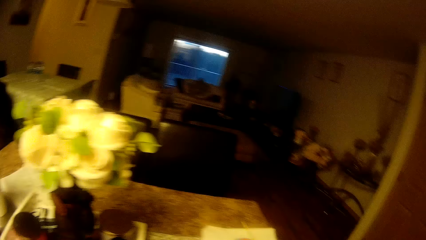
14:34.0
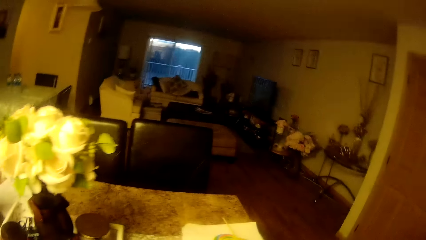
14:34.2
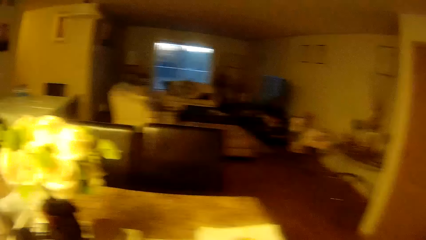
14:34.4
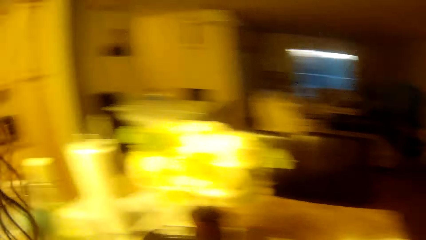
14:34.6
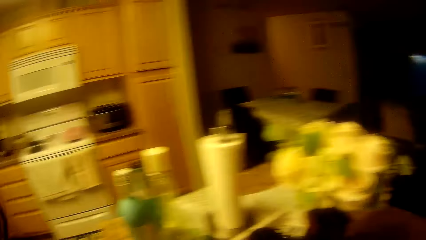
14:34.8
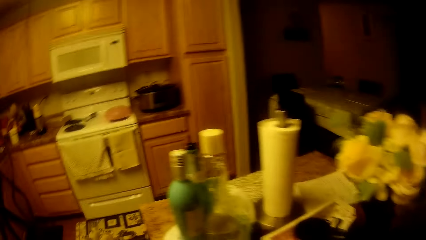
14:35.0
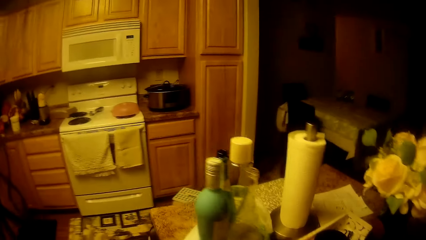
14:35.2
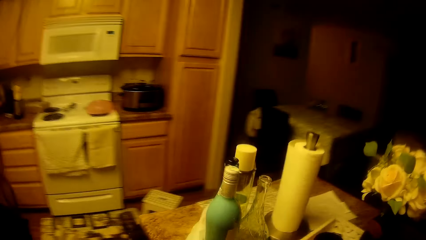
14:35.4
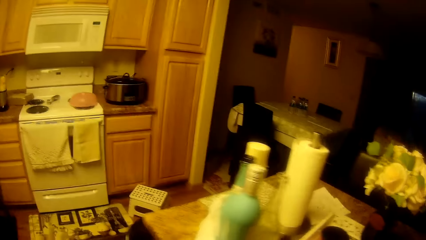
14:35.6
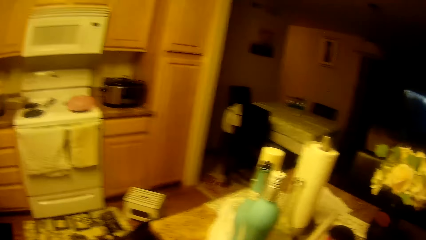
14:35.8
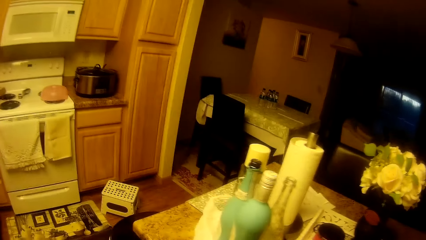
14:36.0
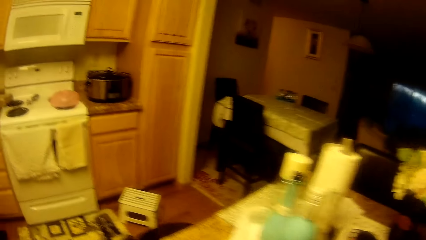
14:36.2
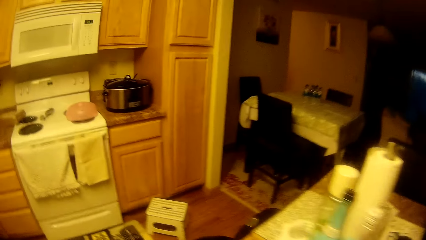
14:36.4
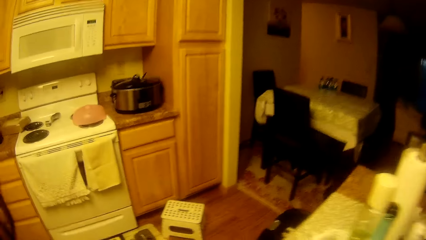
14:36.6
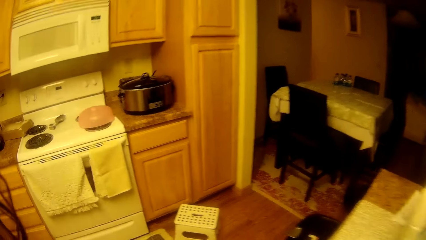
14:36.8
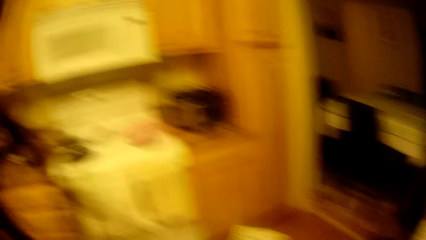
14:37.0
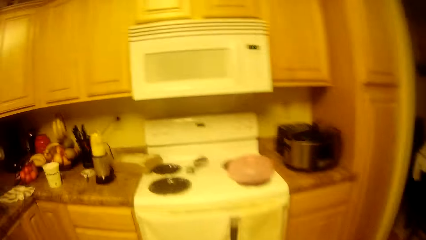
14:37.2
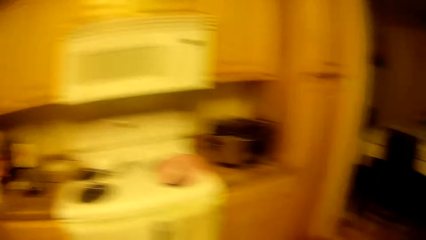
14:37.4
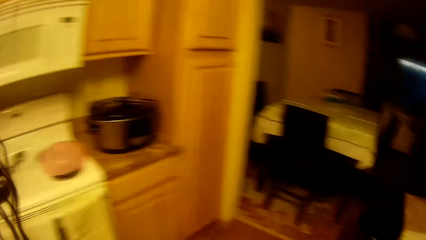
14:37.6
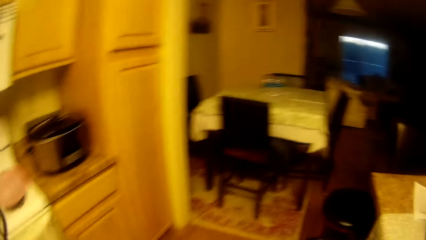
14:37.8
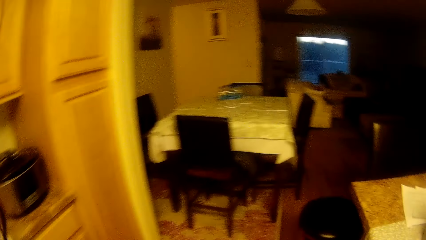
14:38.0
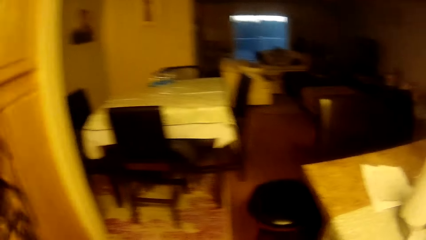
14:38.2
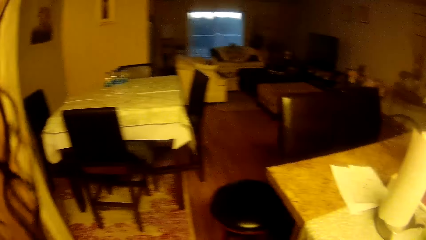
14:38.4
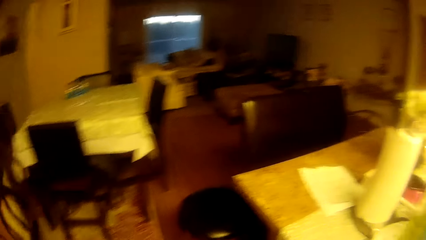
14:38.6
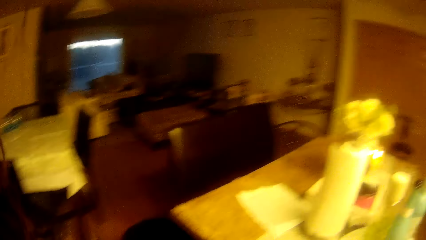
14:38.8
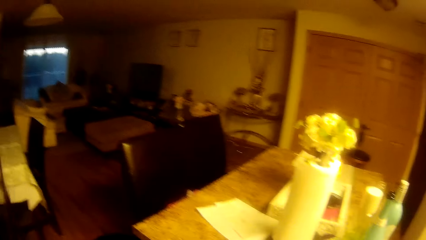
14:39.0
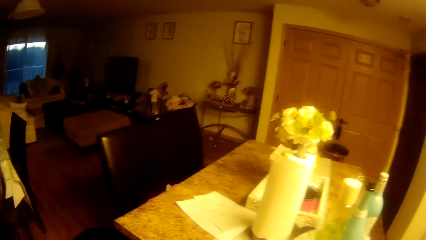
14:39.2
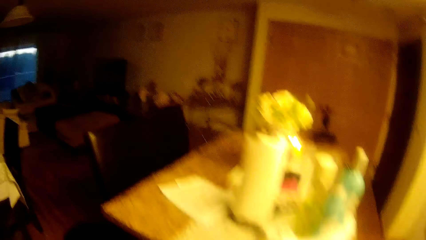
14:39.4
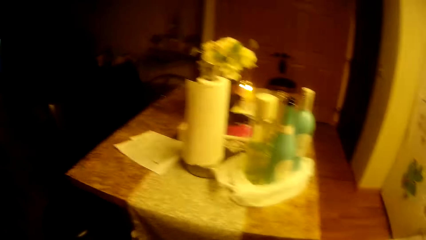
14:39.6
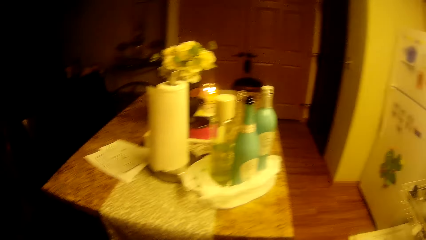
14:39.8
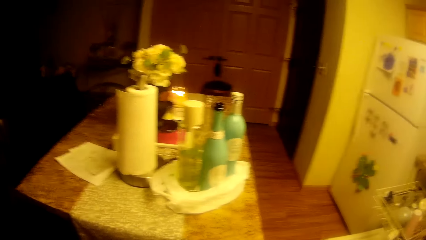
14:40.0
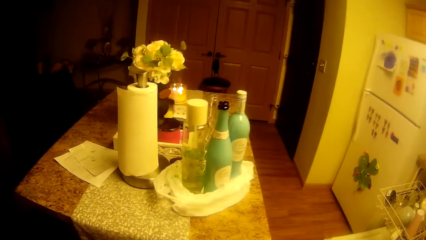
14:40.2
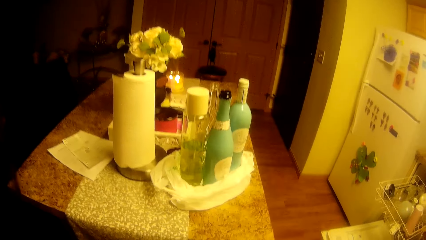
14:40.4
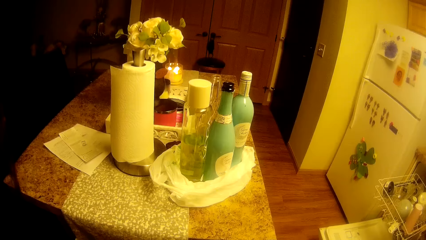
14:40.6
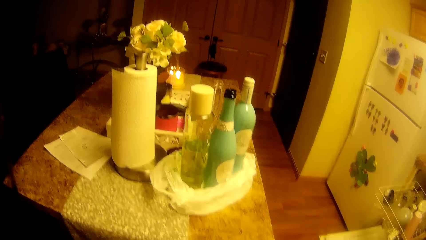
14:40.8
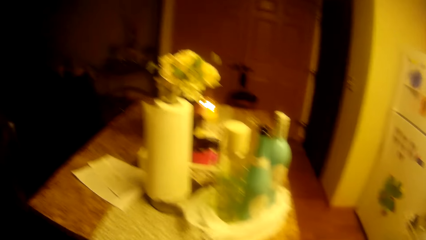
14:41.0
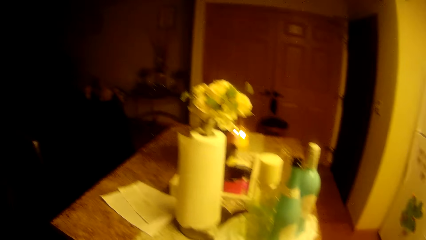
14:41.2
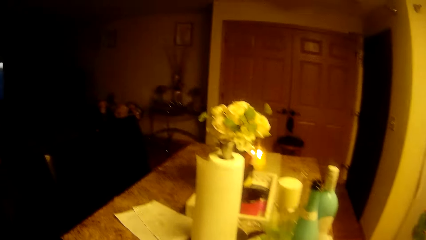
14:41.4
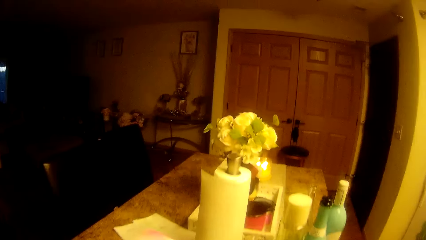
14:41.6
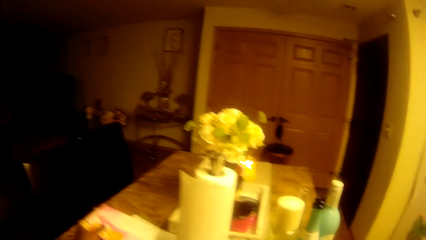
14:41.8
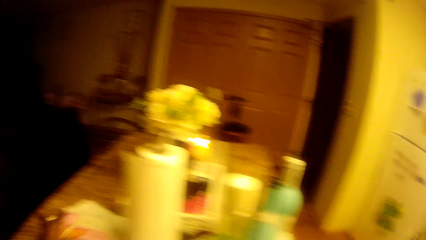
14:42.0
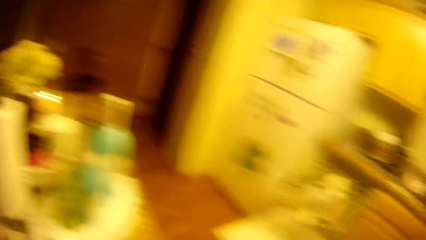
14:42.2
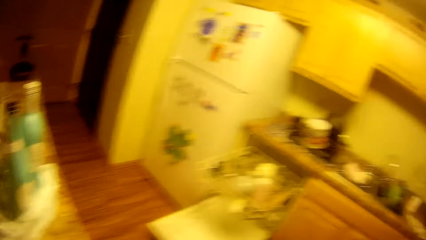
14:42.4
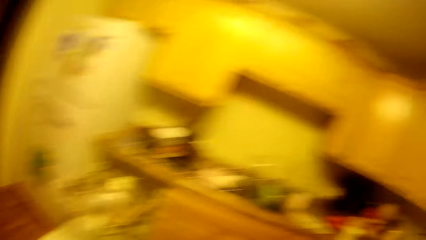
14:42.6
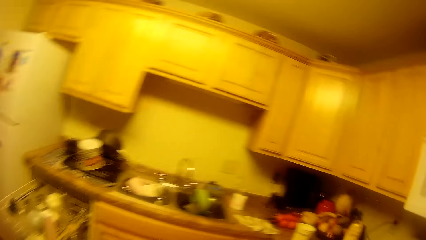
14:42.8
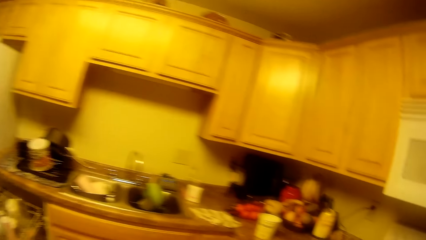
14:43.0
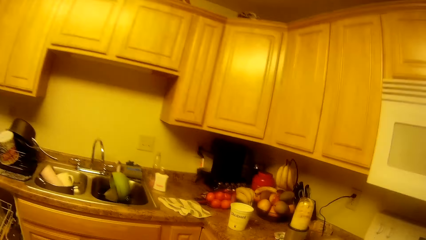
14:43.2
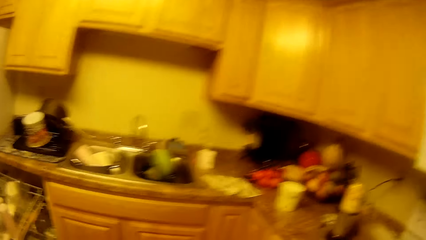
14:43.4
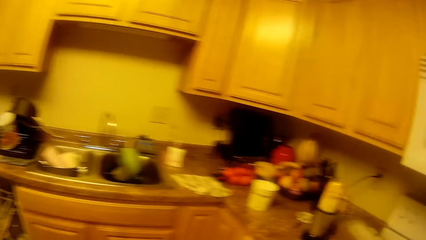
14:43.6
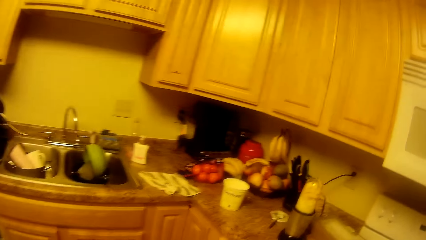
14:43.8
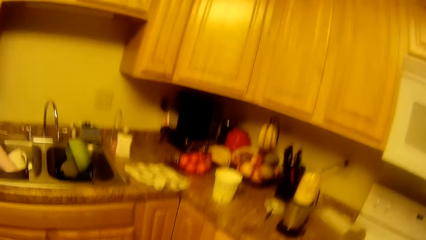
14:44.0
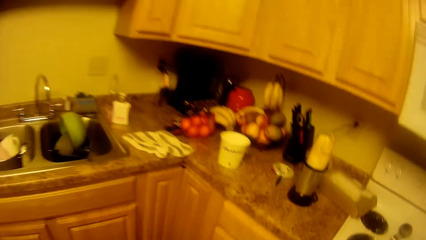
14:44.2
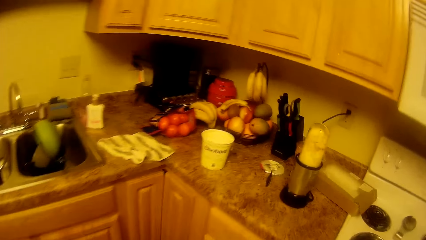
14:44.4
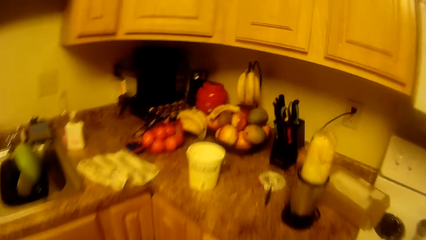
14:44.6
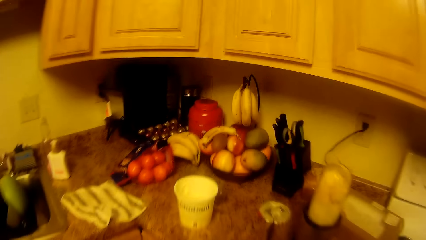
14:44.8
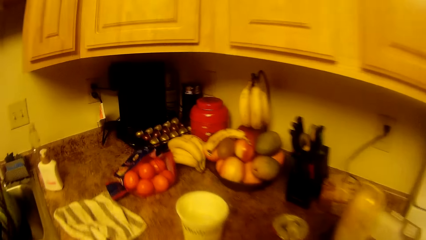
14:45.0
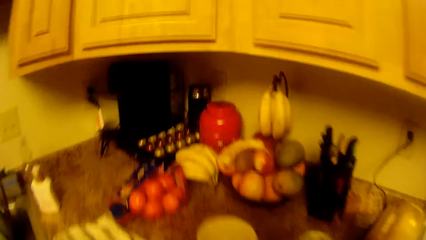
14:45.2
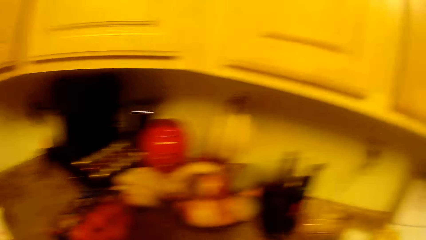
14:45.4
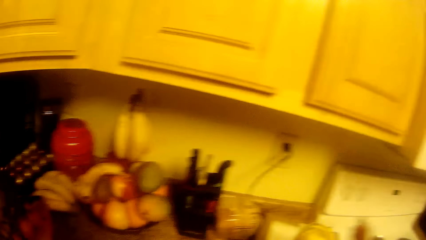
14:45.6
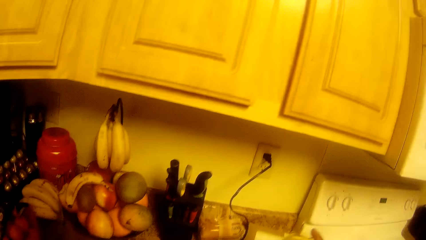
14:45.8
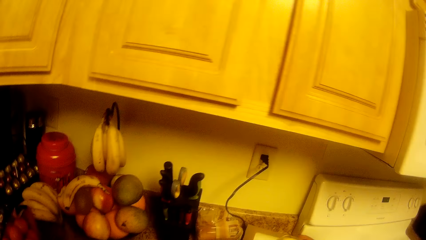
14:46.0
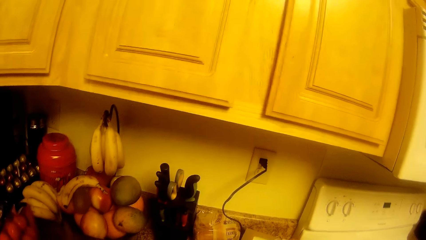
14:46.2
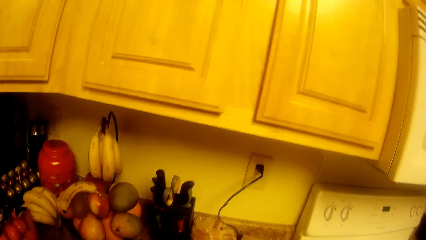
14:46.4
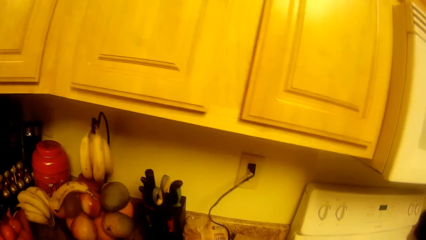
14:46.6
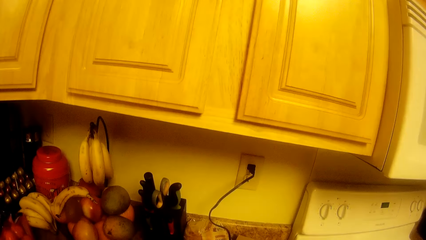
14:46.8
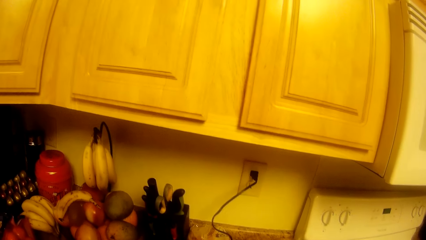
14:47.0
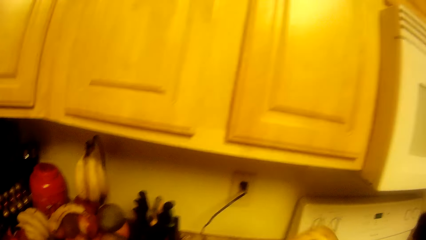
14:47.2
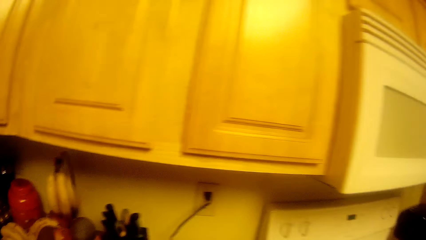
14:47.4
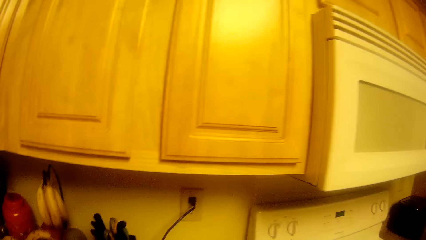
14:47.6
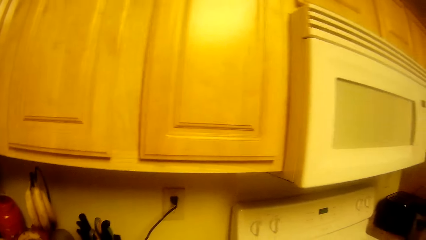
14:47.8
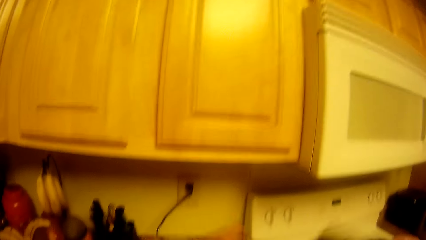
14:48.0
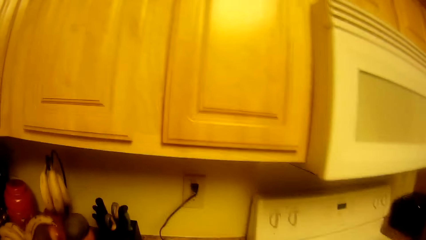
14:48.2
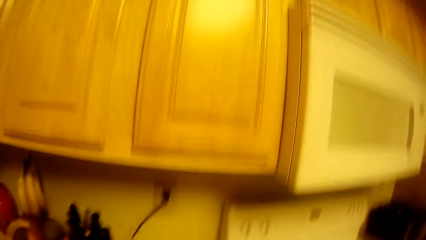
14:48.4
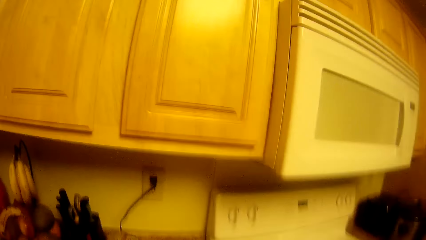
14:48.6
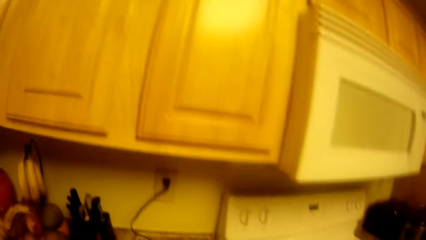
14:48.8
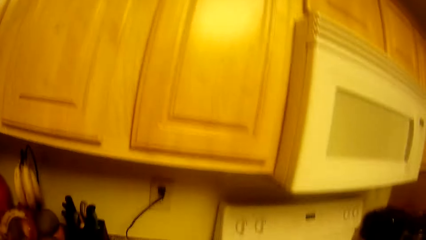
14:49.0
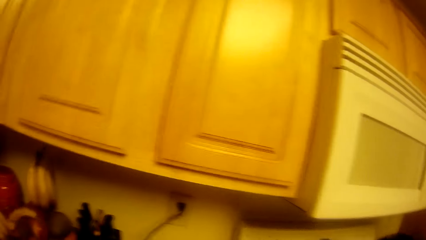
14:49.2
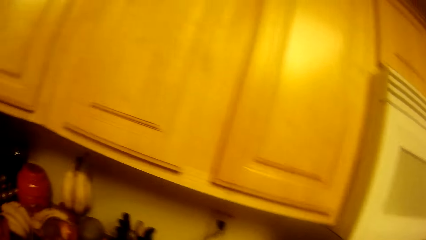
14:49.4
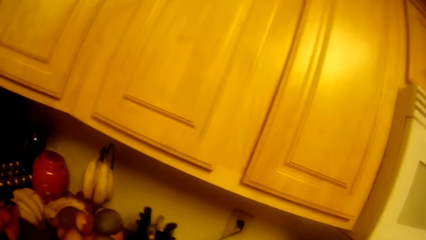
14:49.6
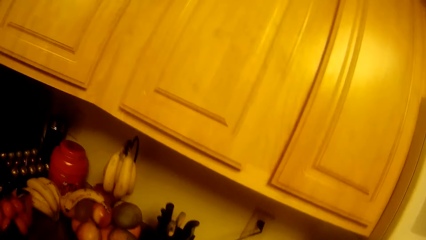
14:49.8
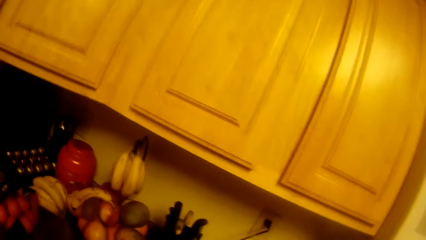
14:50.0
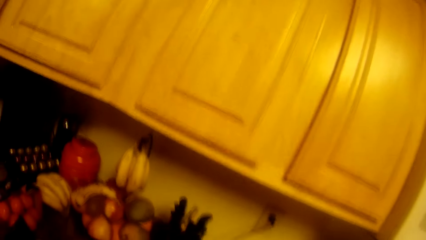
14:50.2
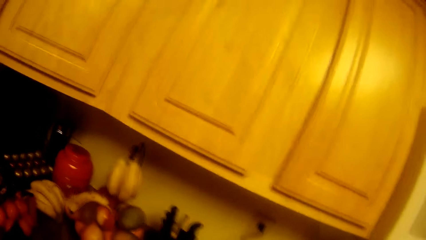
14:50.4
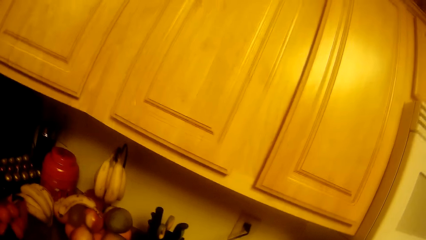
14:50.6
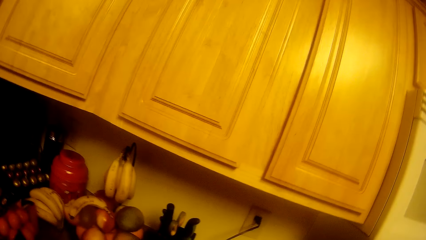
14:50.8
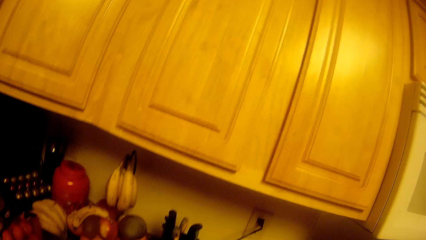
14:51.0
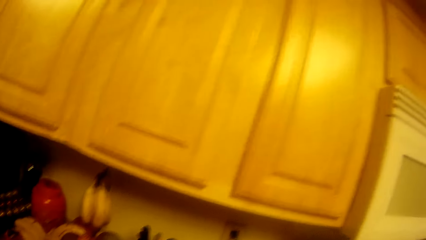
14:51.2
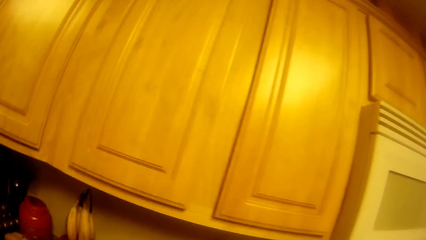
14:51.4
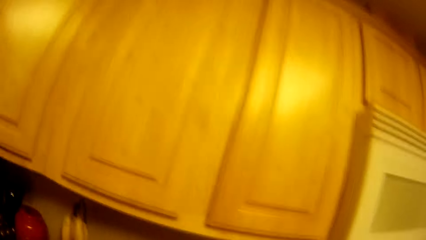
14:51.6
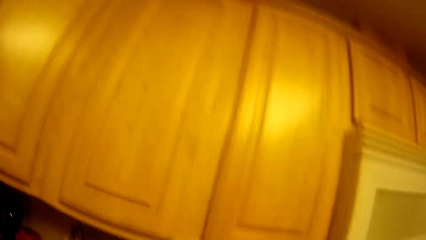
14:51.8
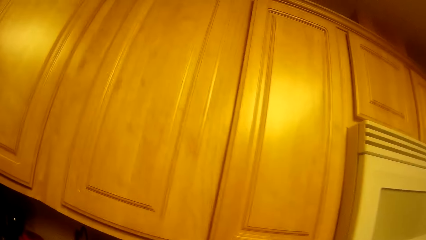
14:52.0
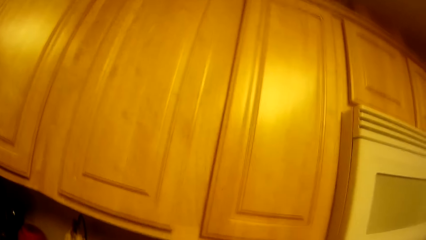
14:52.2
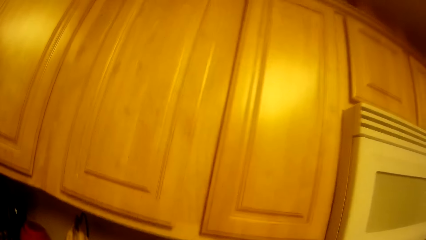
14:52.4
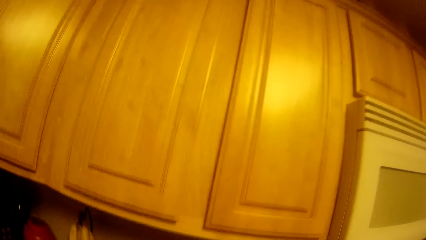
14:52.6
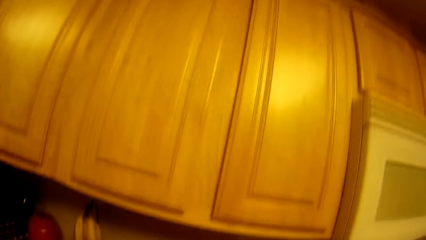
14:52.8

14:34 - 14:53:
The camera wearer moves around the room. She does something. She drops a book on top of the cupboard or table with her left hand. She closes the sink. She removes water from the towel. She does something.
